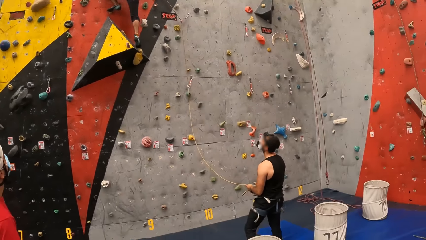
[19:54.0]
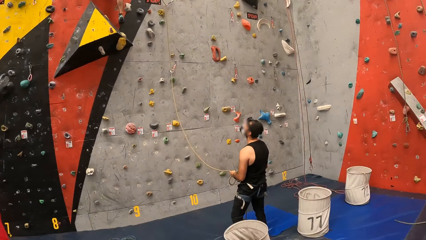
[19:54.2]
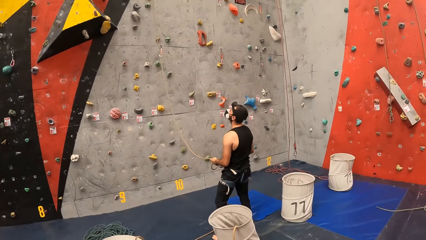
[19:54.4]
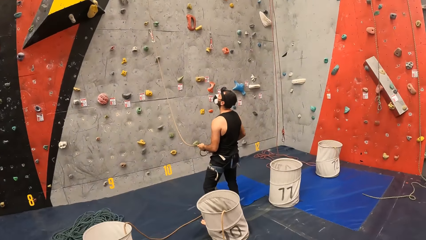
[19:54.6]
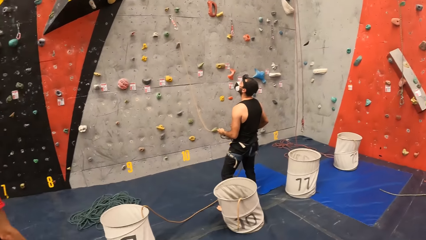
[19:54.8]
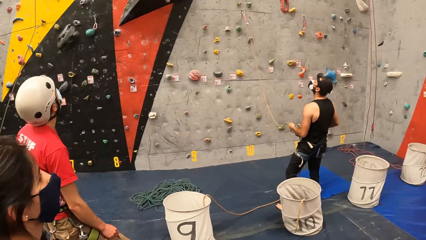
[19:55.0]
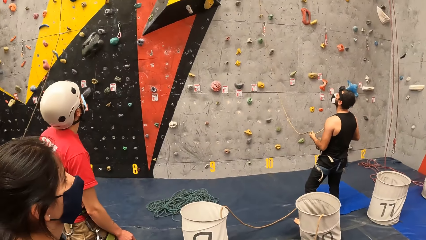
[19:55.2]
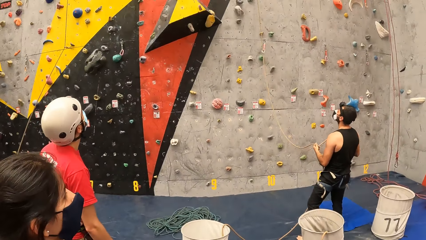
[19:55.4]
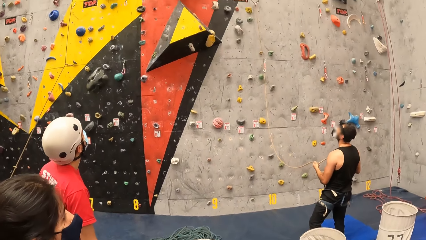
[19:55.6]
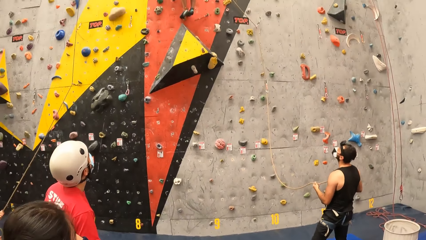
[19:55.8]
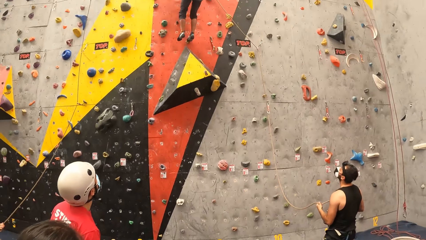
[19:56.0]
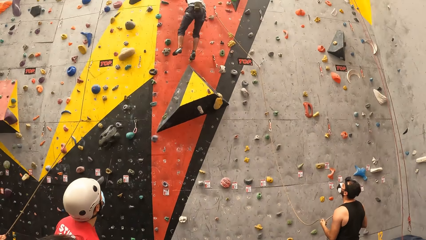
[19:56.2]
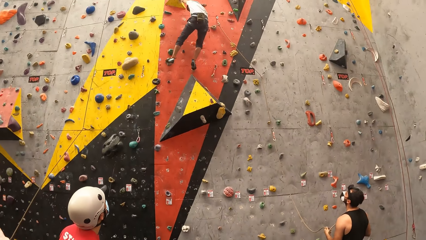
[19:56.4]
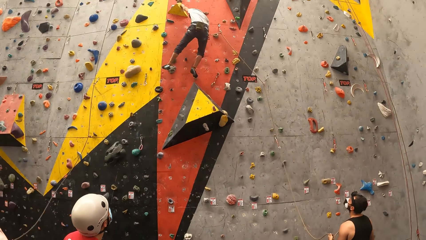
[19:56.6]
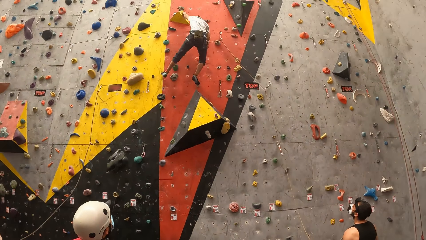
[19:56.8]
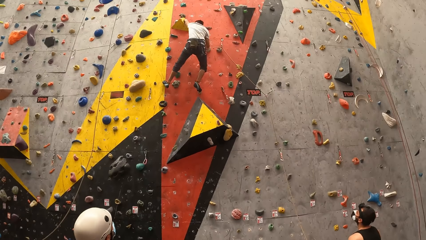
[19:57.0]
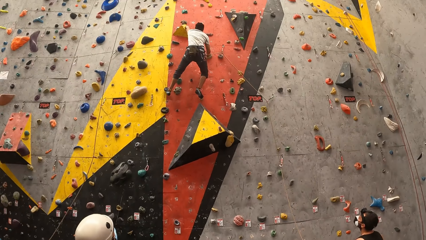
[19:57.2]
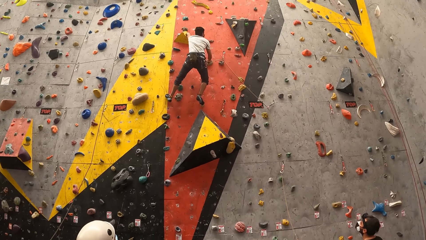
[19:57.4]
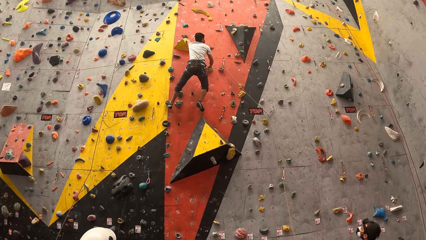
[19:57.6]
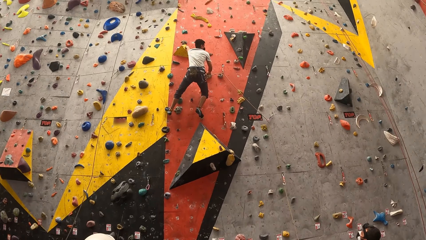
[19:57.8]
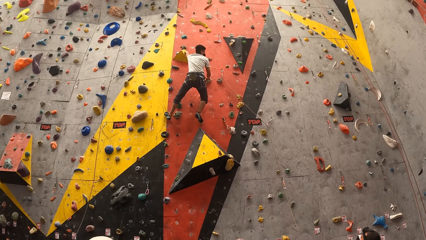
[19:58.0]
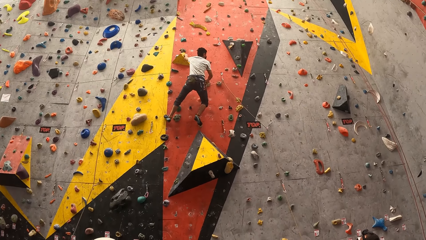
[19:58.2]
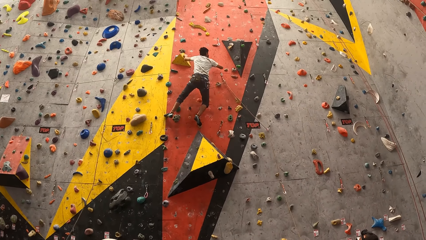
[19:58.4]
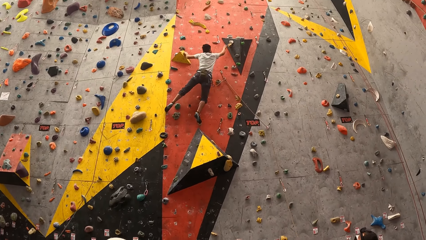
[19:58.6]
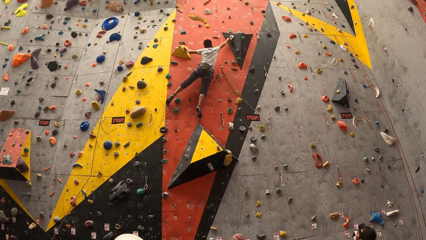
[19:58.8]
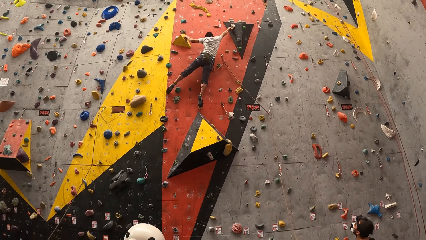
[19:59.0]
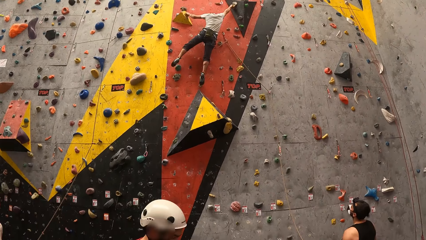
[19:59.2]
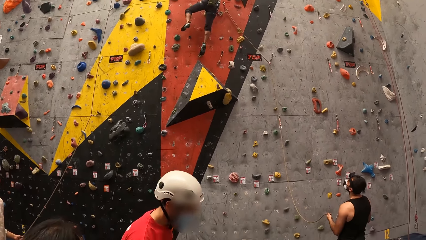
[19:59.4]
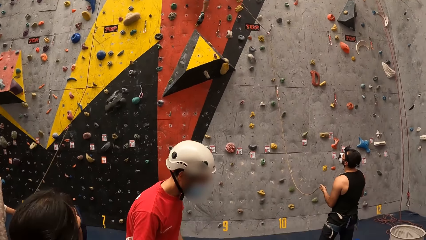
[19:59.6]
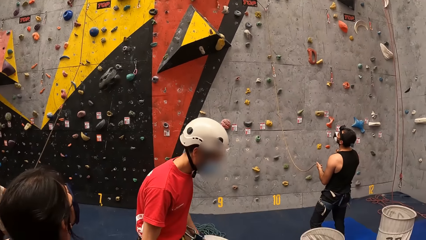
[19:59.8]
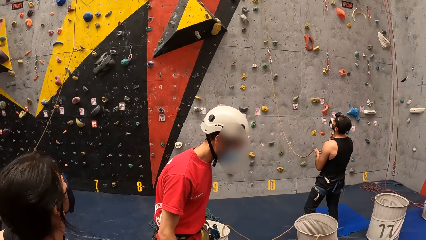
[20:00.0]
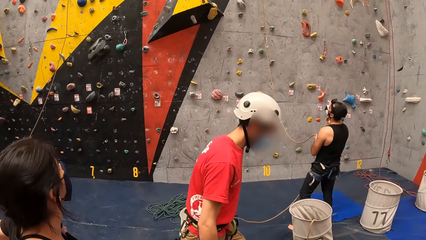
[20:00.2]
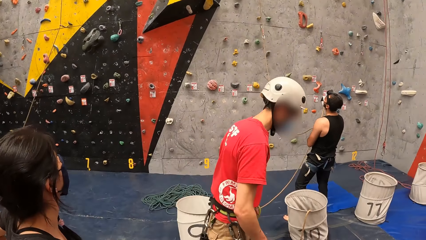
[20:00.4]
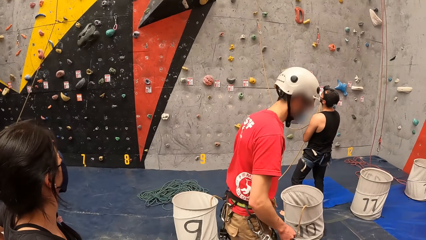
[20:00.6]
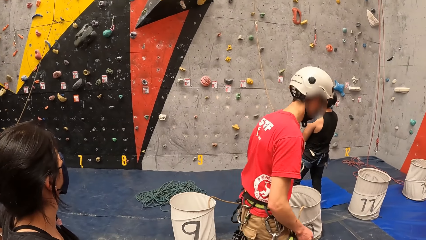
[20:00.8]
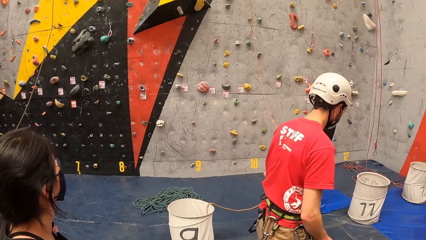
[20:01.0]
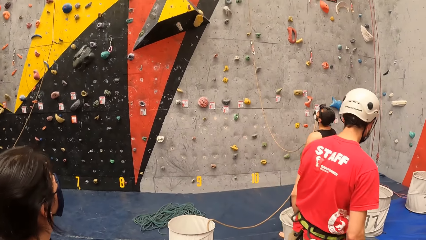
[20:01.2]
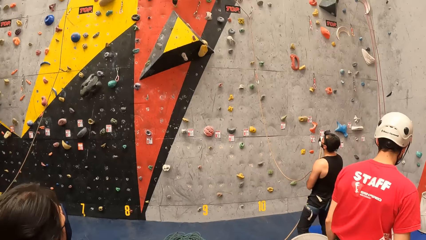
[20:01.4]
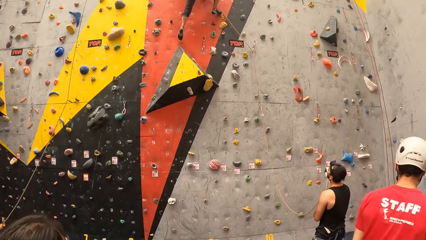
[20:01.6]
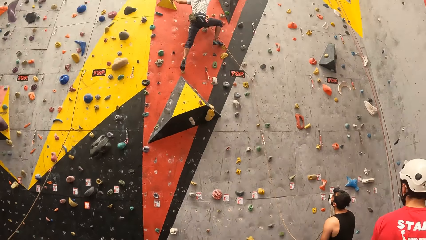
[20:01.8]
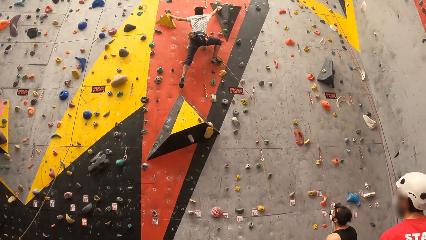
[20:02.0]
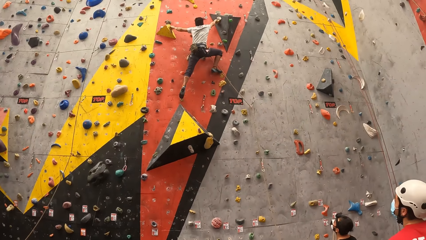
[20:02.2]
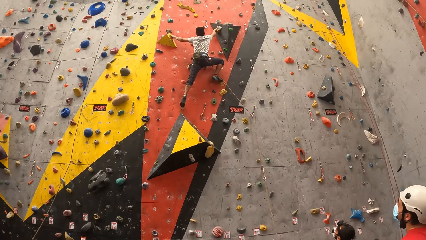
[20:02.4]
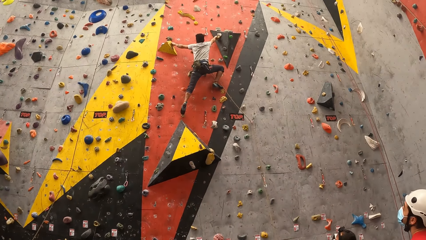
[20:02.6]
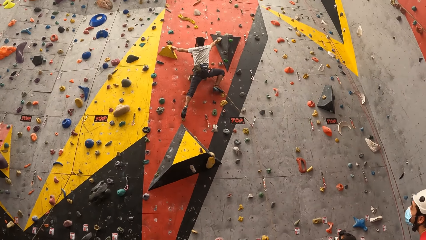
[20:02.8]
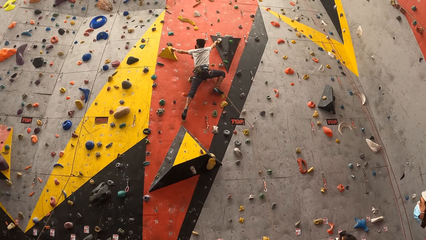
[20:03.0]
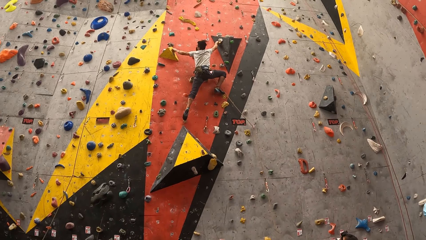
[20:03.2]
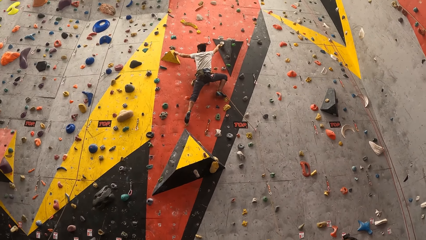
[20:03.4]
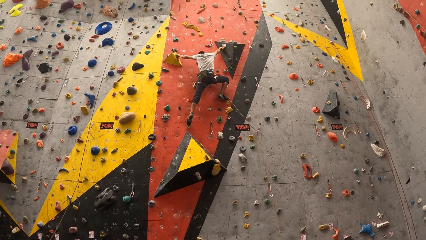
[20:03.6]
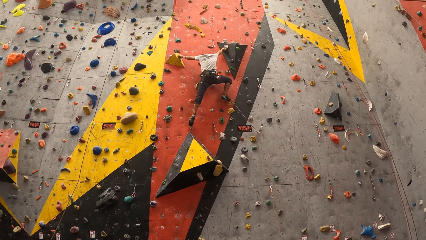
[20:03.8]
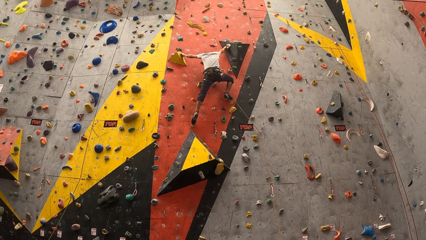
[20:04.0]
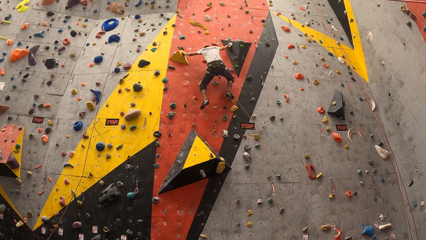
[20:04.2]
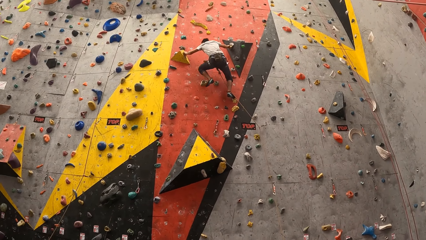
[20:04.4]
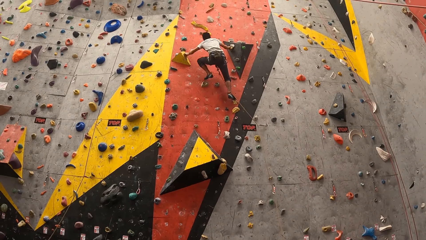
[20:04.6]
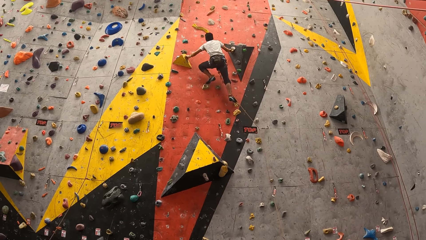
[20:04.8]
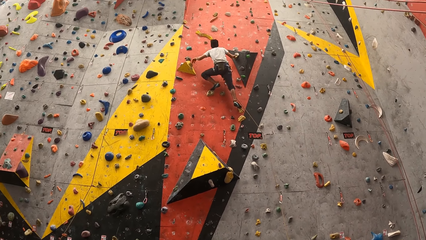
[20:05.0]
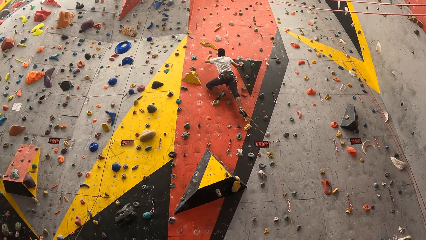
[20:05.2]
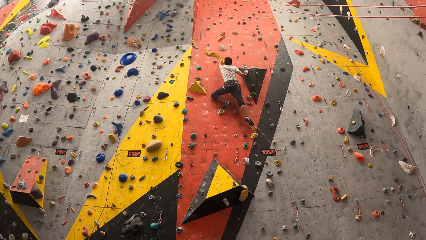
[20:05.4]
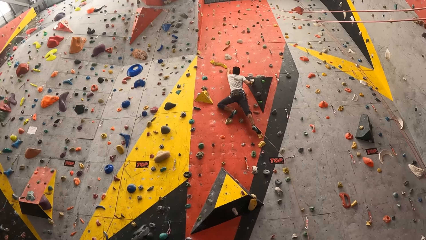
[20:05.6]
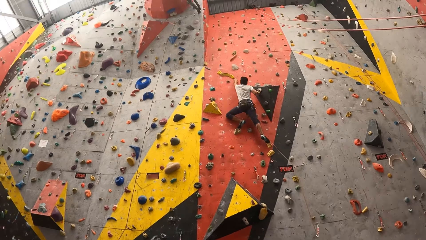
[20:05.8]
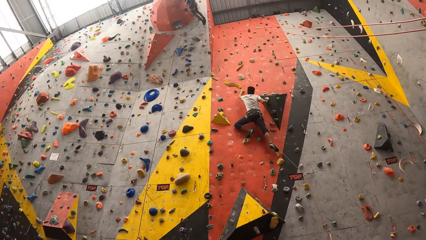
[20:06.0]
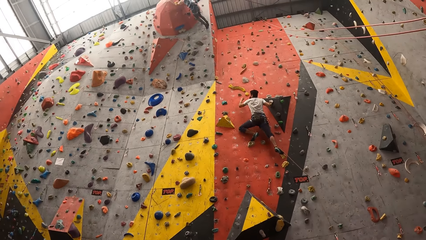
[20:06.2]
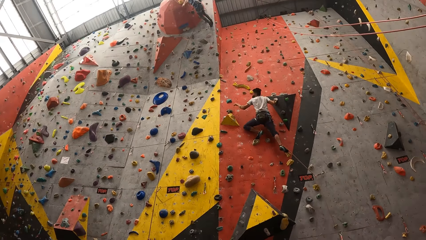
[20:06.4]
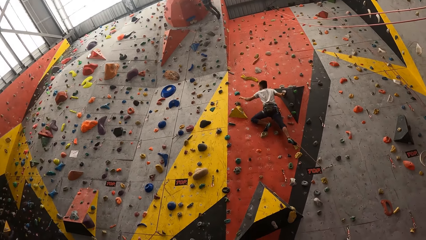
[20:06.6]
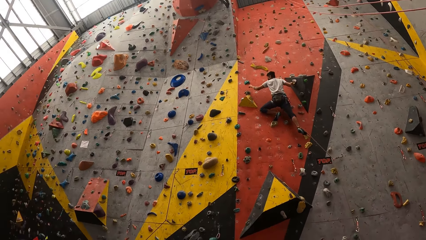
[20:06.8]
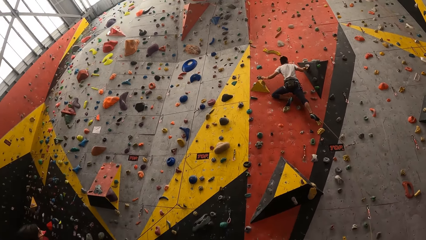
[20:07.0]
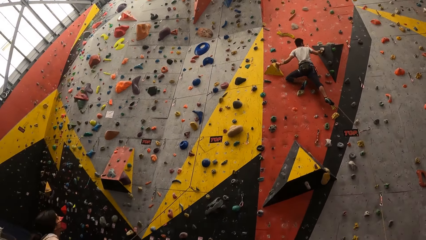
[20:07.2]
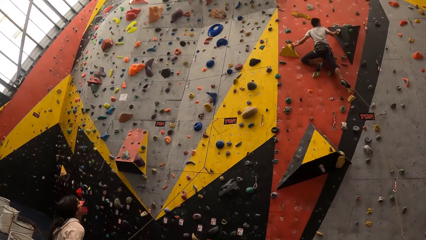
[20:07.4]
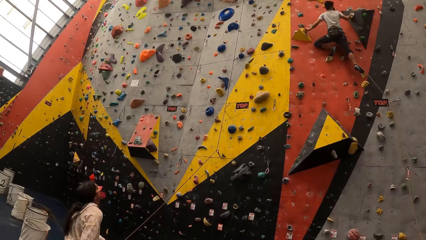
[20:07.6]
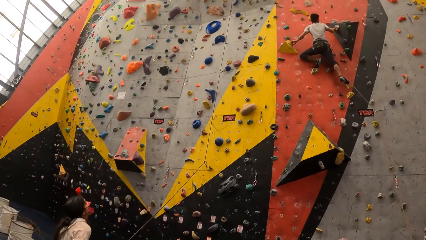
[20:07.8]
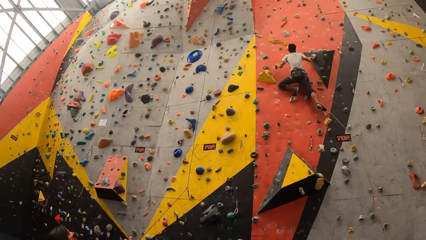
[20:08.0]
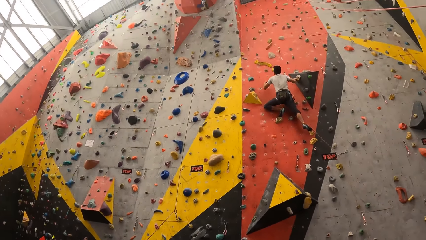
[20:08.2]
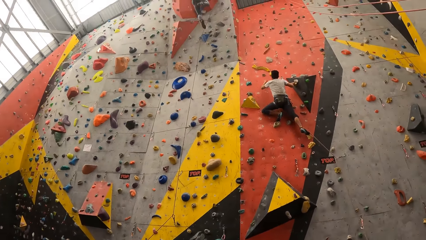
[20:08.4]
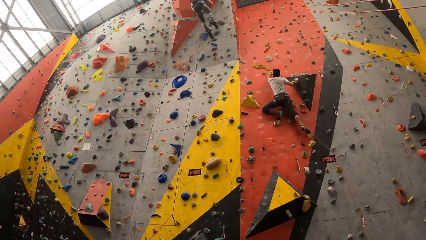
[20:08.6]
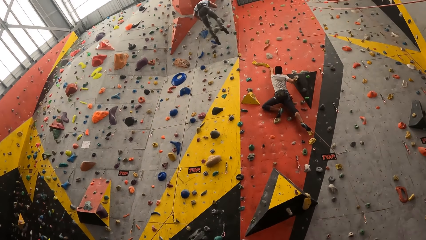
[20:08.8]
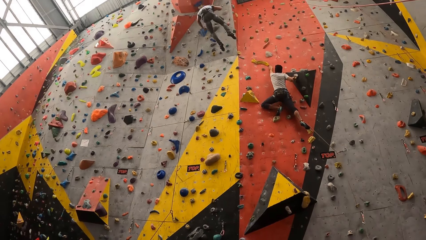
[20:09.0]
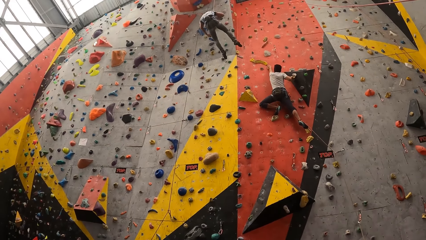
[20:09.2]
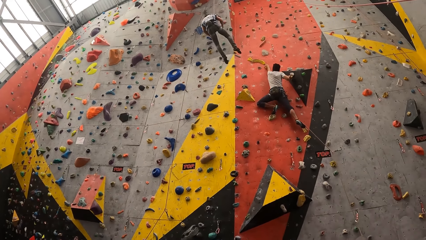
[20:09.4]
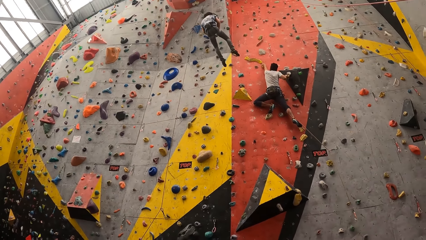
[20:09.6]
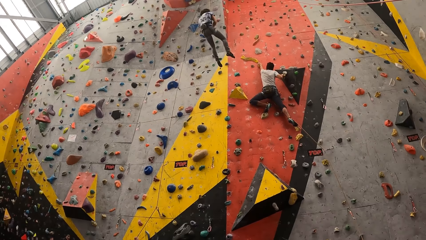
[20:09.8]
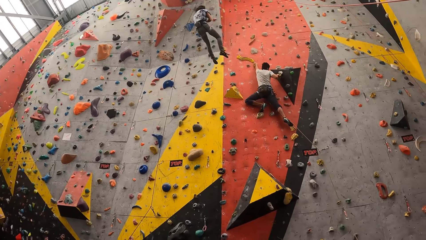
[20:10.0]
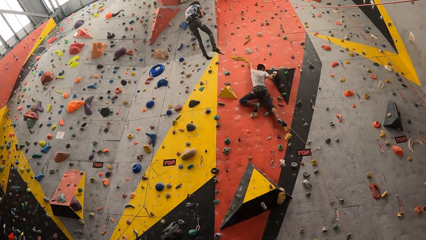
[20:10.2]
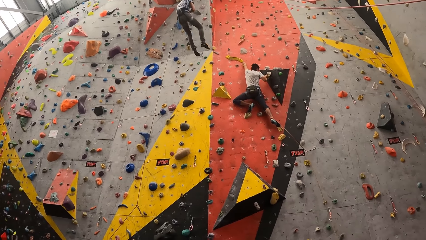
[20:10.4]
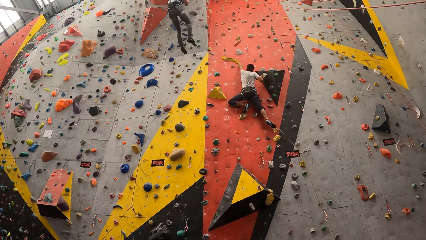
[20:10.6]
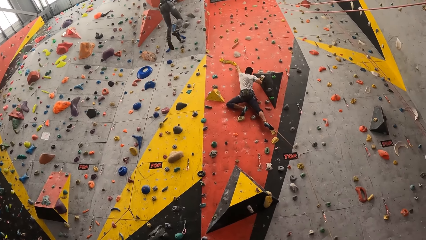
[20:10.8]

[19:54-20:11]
A man climbs the wall.
